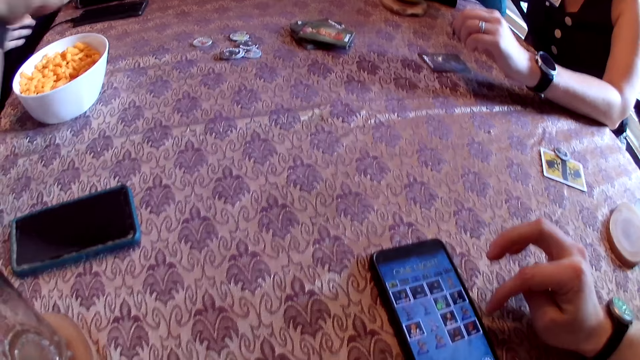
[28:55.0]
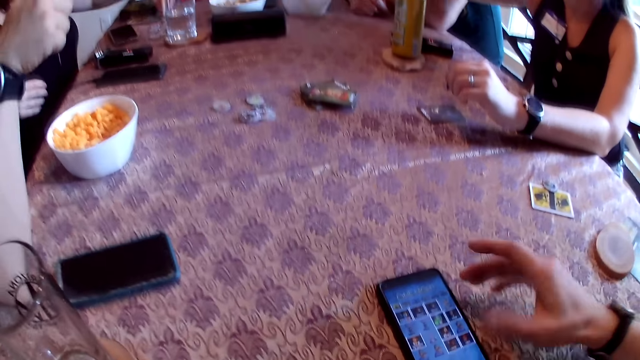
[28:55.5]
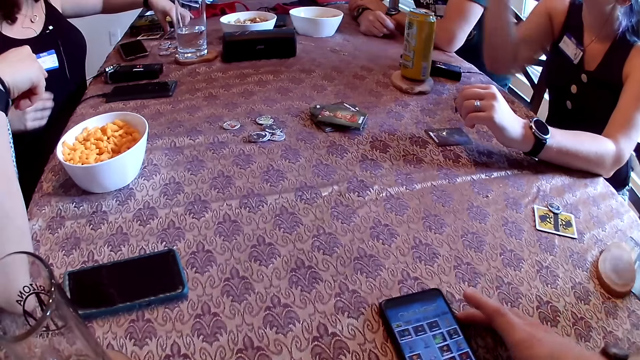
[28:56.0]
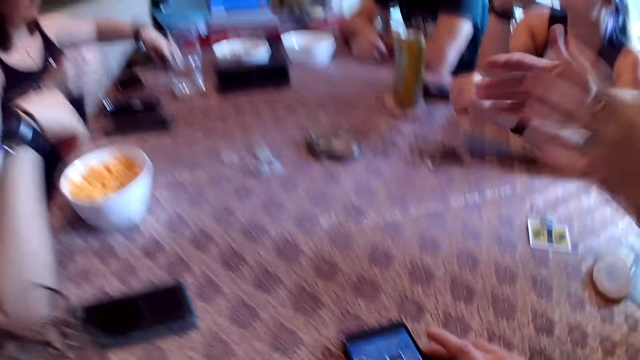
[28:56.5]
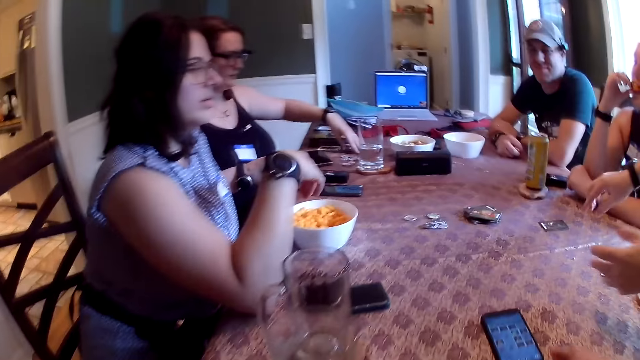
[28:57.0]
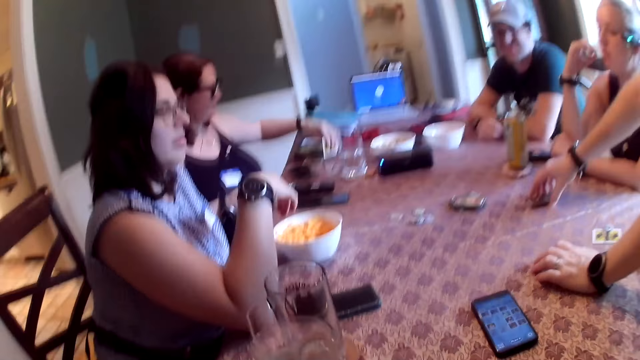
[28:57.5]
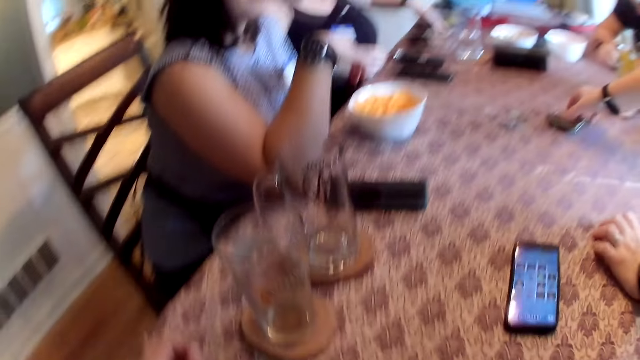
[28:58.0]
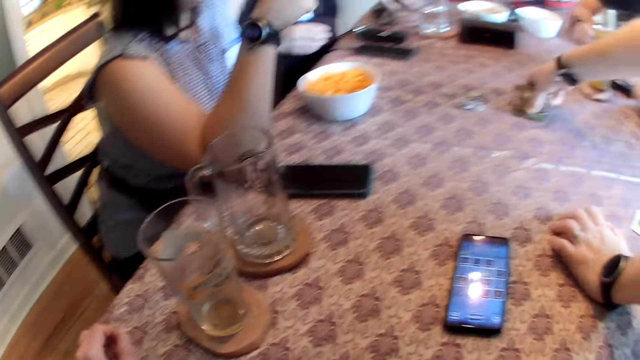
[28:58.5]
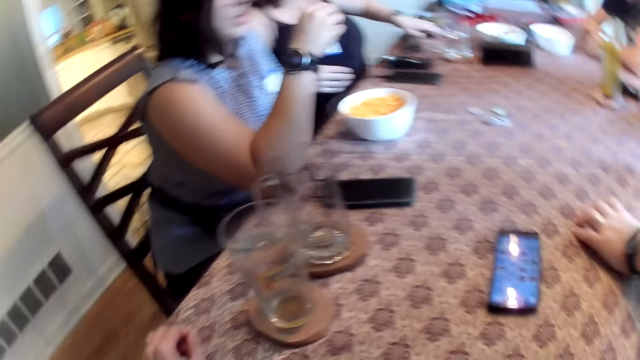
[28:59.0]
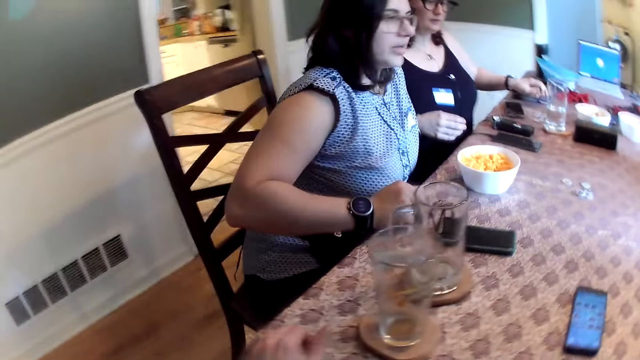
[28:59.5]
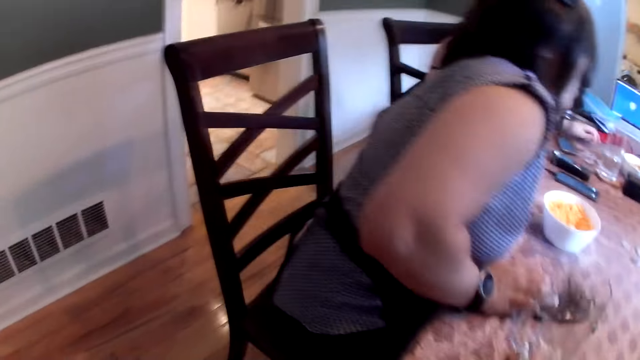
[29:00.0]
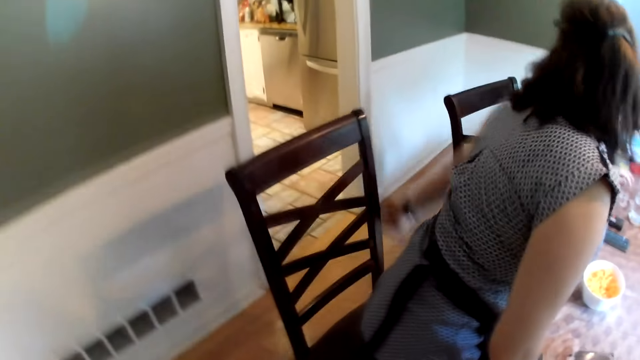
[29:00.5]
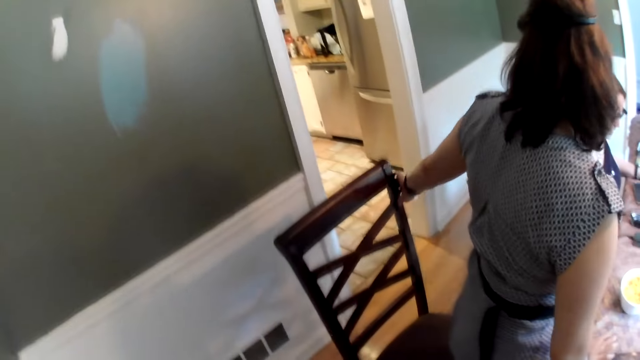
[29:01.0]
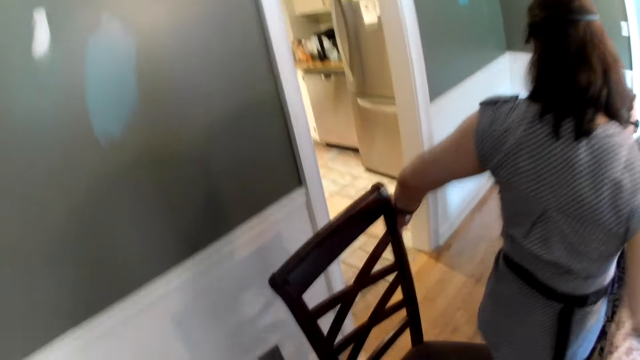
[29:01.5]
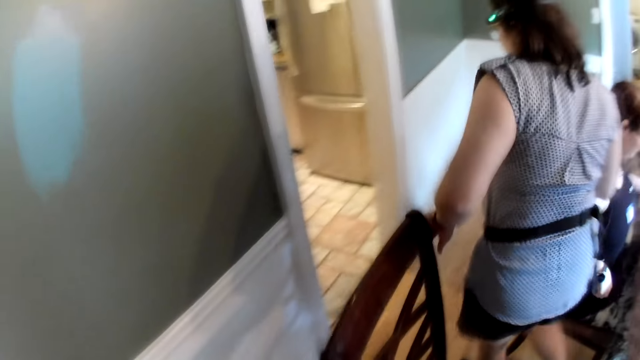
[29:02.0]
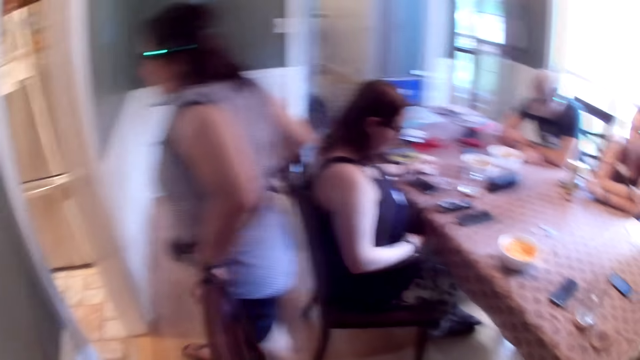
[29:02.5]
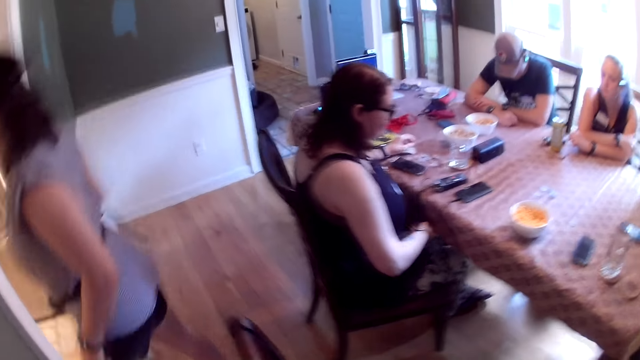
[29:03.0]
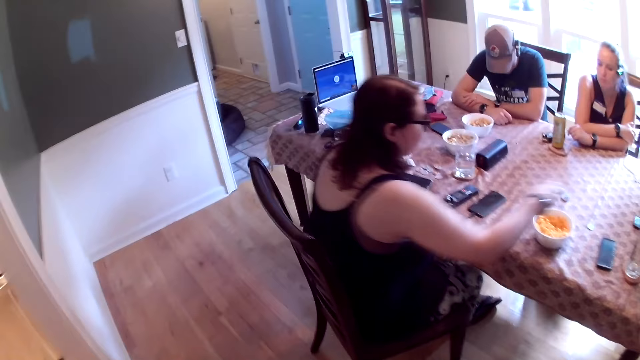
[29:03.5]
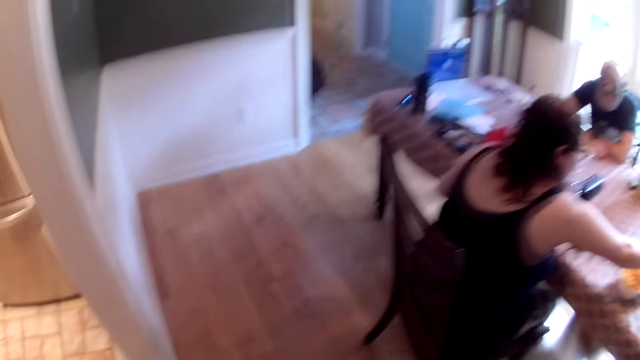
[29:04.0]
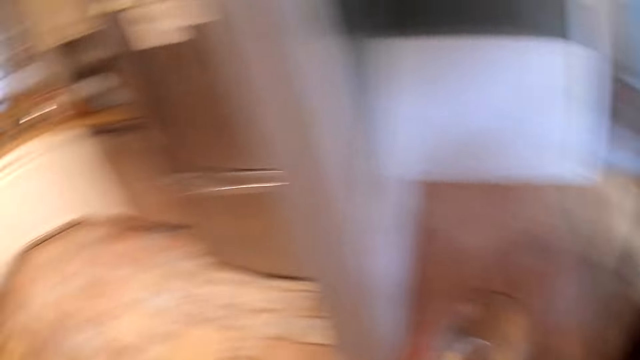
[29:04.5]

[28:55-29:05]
The camera wearer pushes a phone on the table. A man stands in the room and picks up playing cards from the table with his right hand. The camera wearer walks to a kitchen with a cup in his left hand. A lady stands in the room and pushes a chair in the room with the left hand. The lady walks to a living room. The lady walks around in the room.

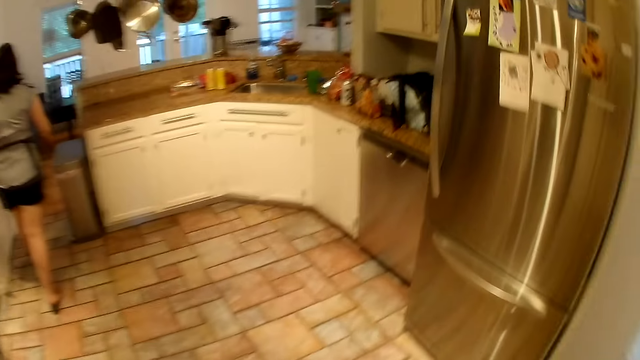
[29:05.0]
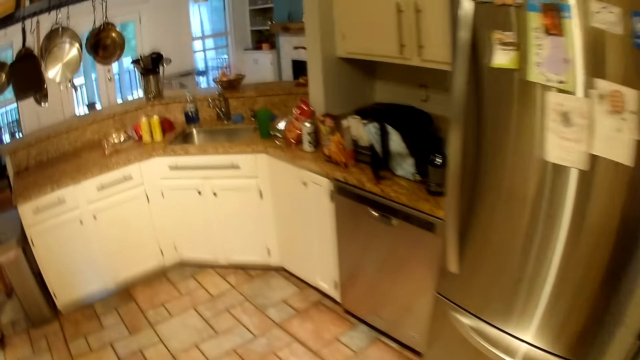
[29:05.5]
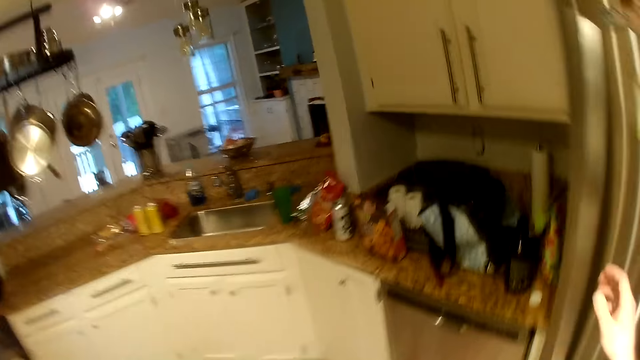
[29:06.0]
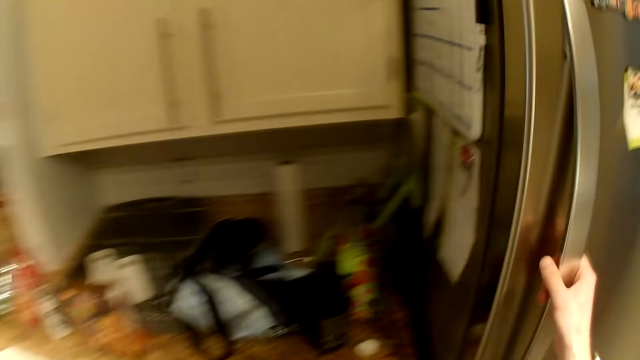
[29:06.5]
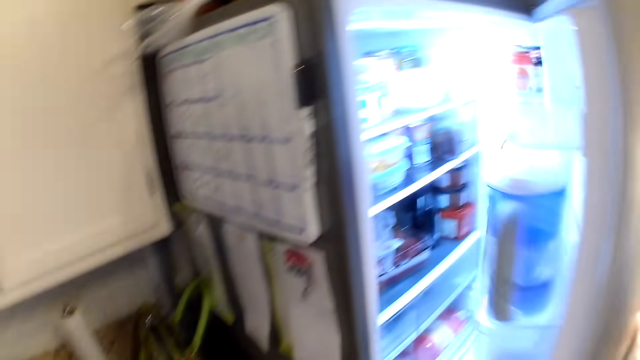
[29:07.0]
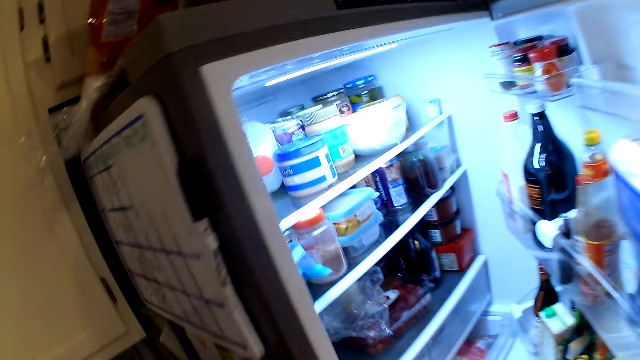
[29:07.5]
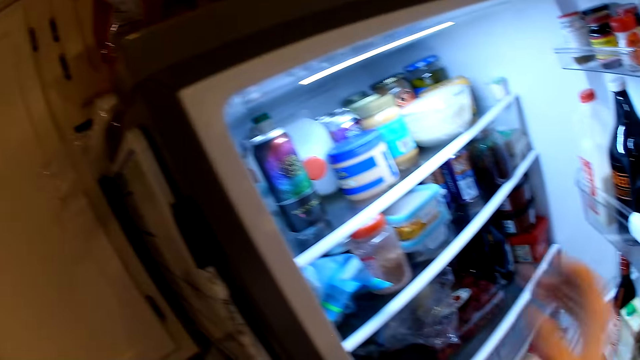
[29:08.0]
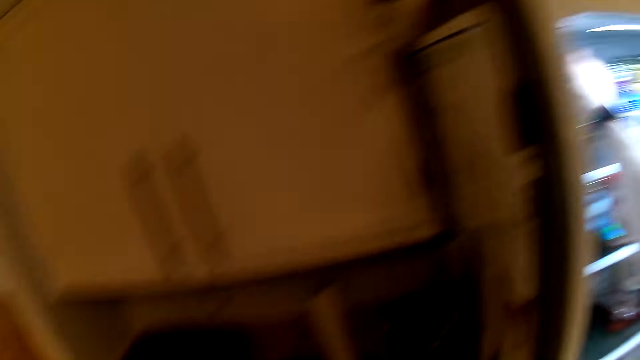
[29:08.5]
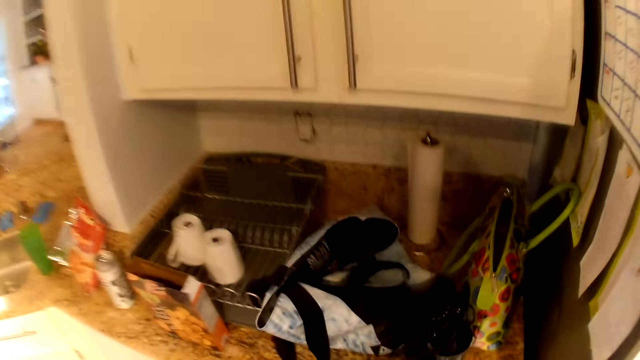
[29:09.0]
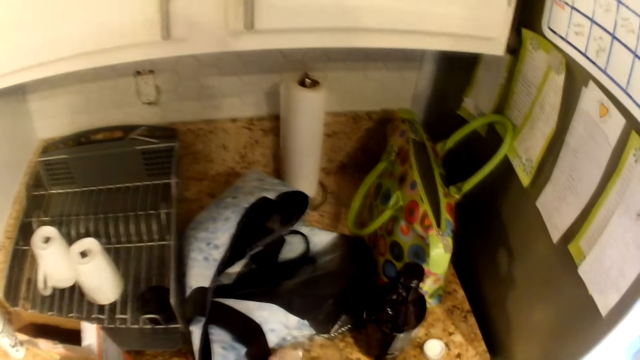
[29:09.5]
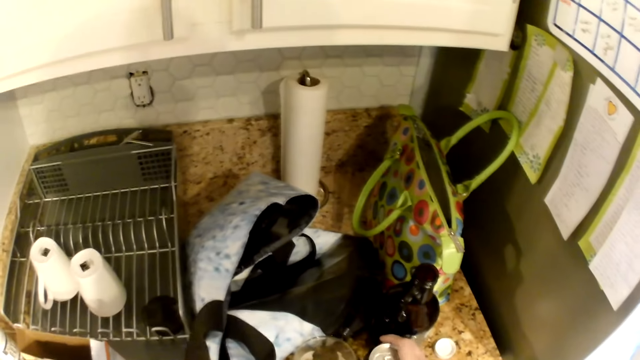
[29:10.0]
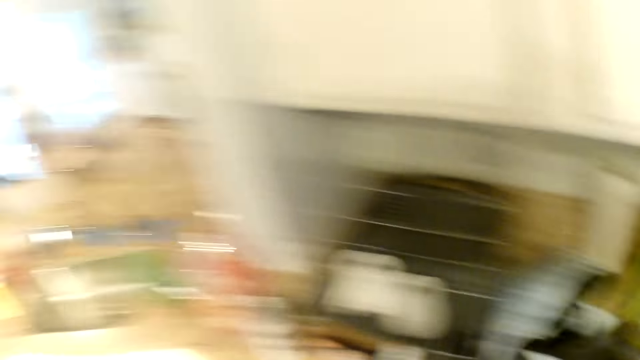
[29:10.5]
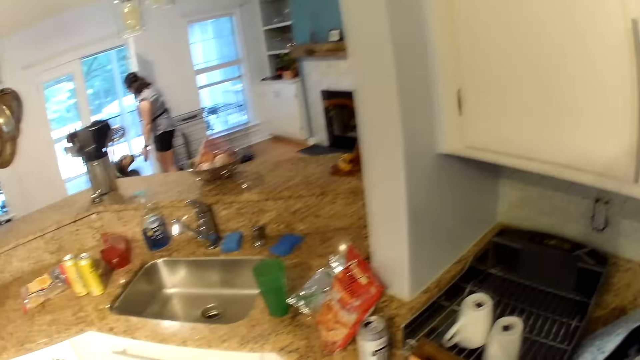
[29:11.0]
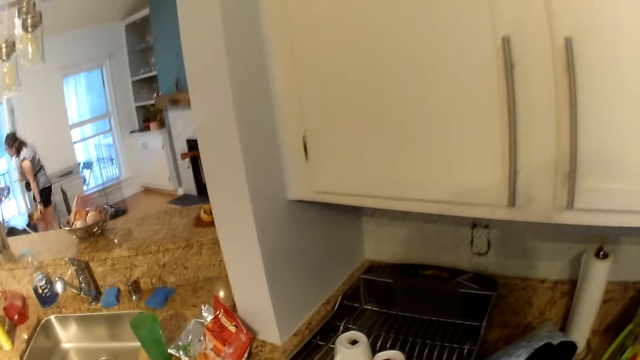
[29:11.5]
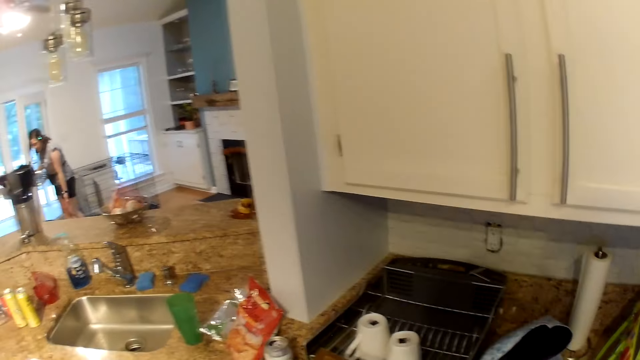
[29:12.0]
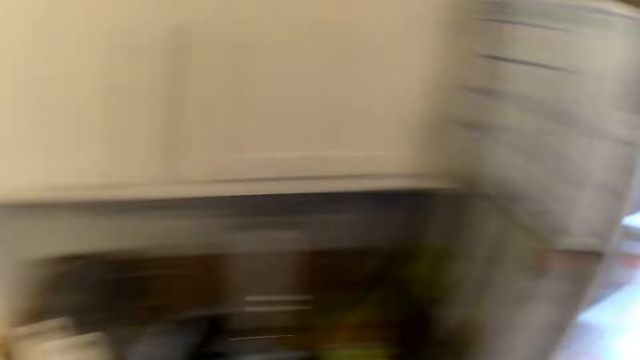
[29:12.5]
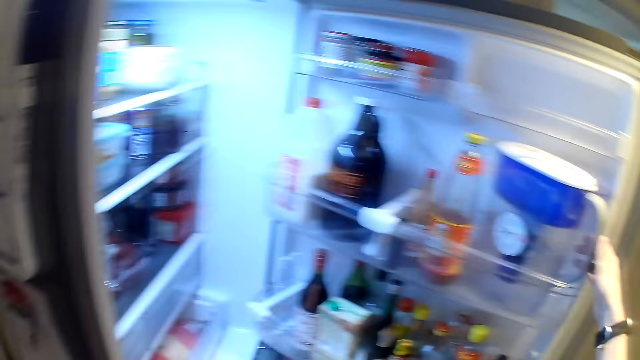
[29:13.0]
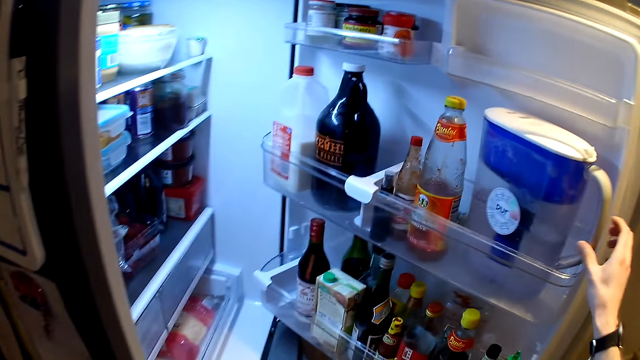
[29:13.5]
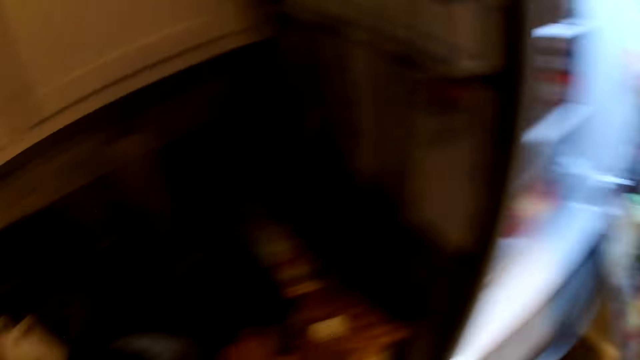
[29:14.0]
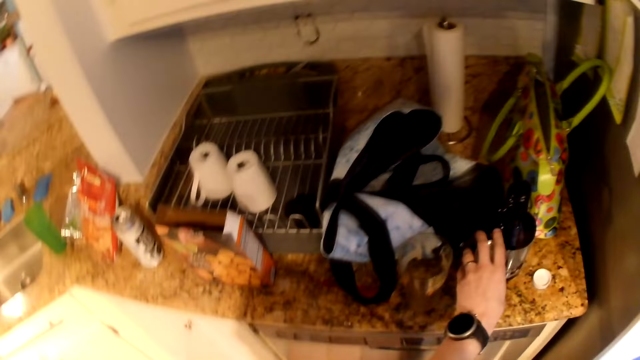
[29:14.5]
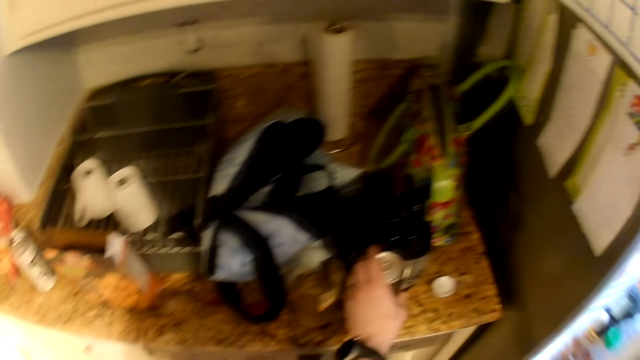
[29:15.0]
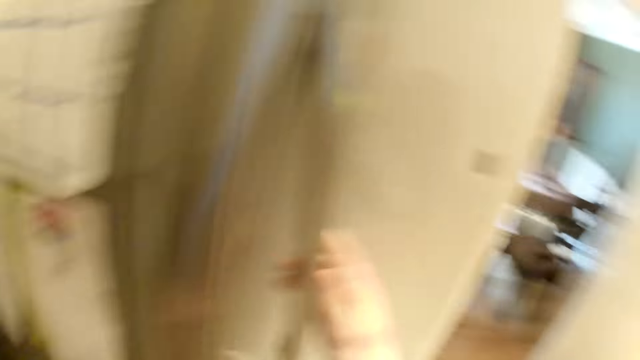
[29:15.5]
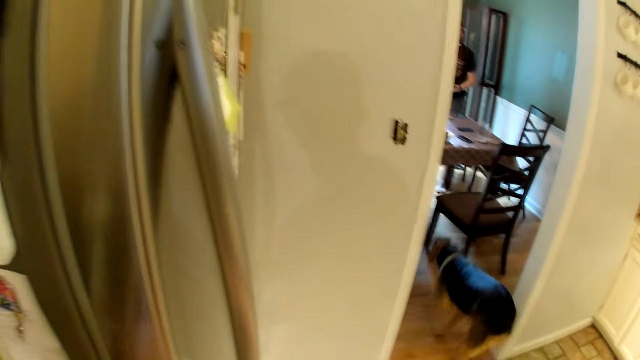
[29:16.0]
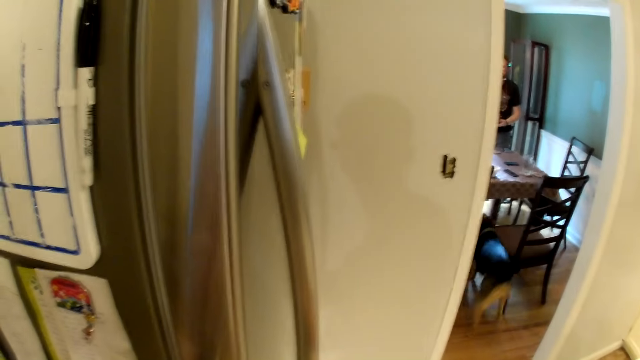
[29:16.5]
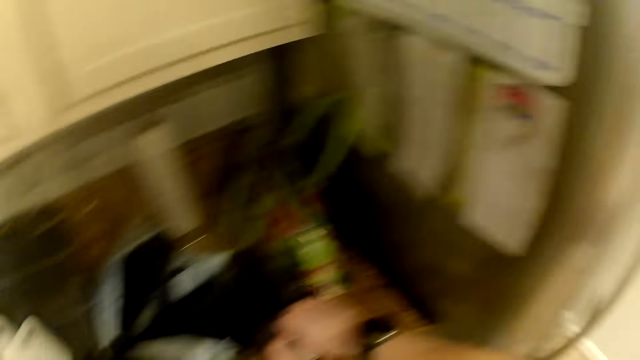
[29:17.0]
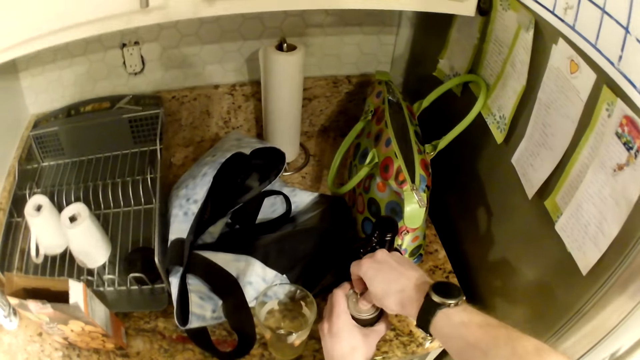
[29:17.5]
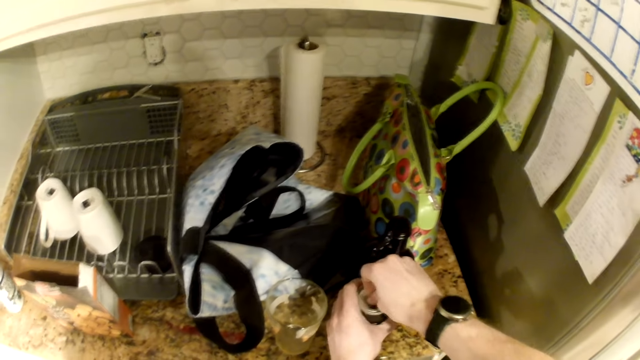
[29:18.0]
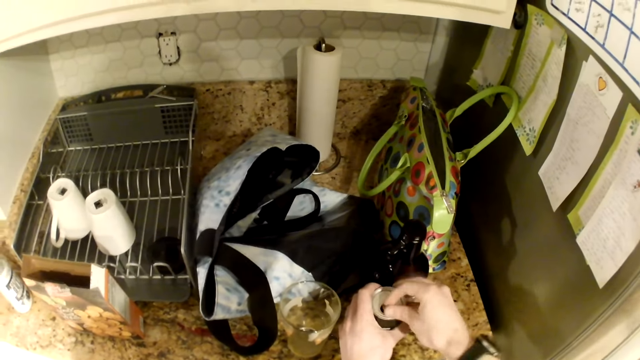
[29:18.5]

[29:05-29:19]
The camera wearer walks around in the room. He opens a refrigerator with his right hand. He picks up a can of beer from the refrigerator with his right hand. He drops the can of beer on a kitchen counter with his right hand. He looks around in the room. A woman plays with a dog. The camera wearer holds a jug in the refrigerator with his right hand. He holds the can of beer with his left hand. He places the can on the countertop with the left hand. He closes the refrigerator with his right hand. He opens the can of beer on the counter top with his right hand.
